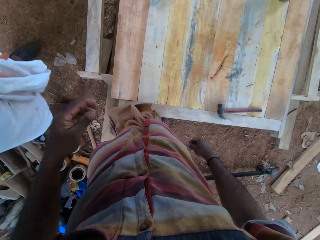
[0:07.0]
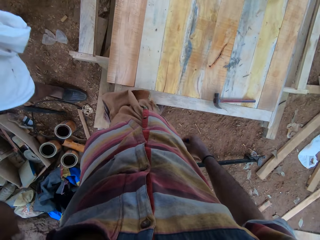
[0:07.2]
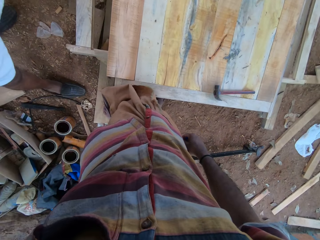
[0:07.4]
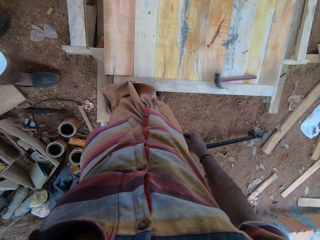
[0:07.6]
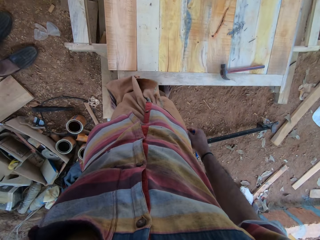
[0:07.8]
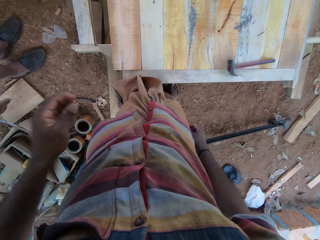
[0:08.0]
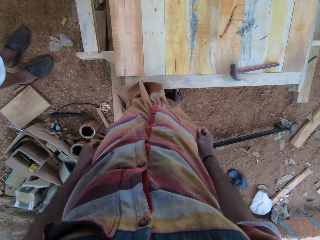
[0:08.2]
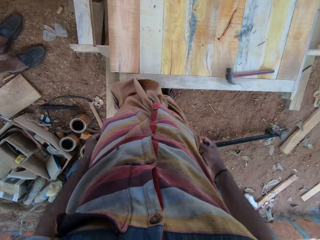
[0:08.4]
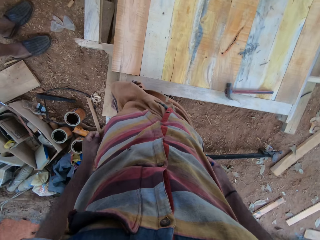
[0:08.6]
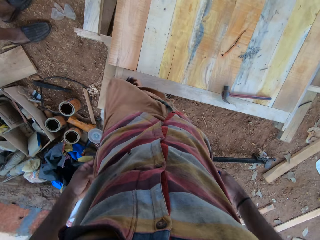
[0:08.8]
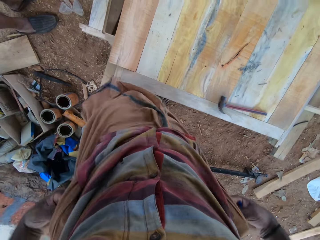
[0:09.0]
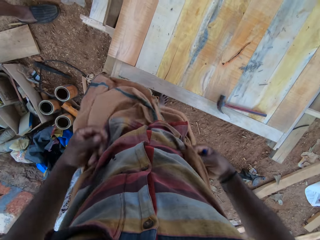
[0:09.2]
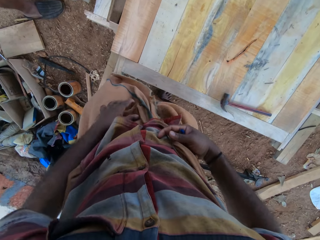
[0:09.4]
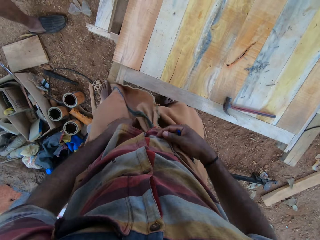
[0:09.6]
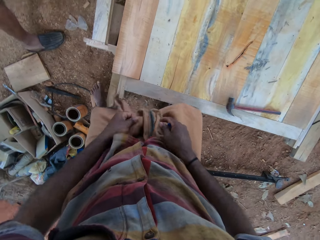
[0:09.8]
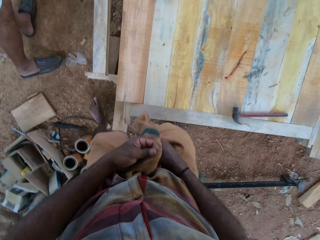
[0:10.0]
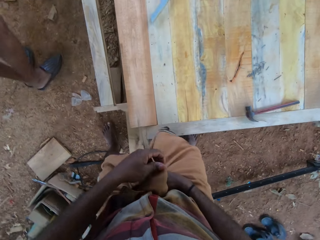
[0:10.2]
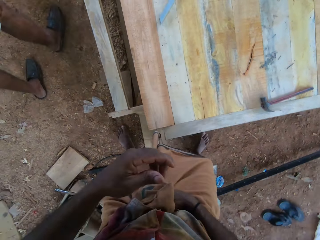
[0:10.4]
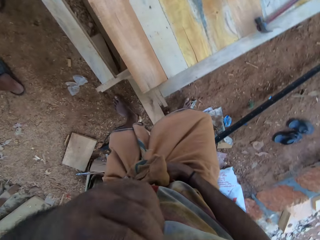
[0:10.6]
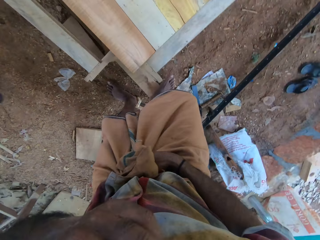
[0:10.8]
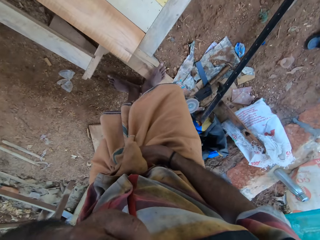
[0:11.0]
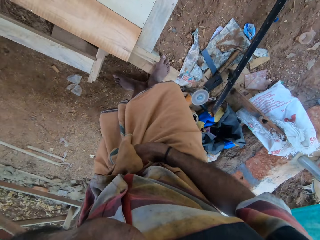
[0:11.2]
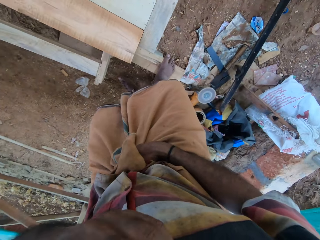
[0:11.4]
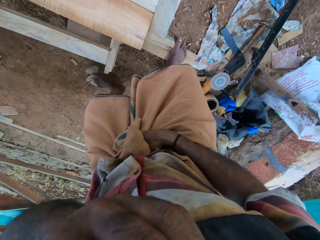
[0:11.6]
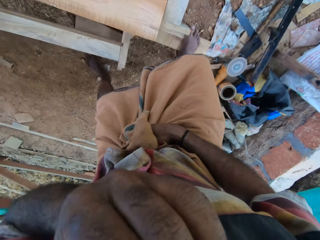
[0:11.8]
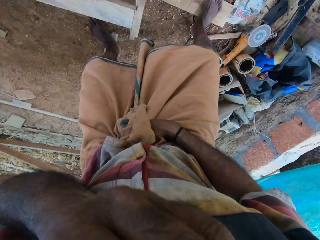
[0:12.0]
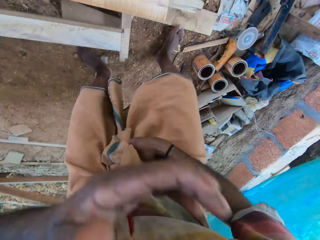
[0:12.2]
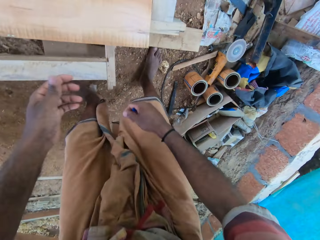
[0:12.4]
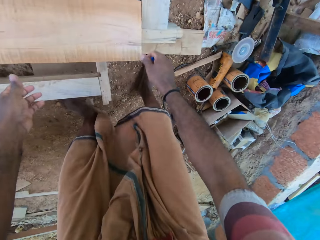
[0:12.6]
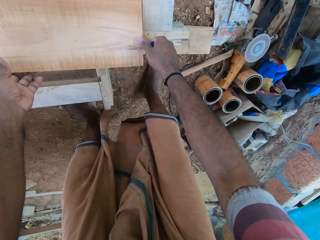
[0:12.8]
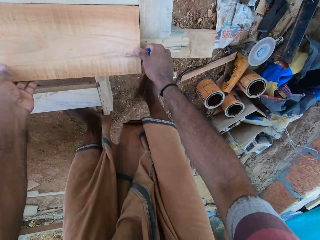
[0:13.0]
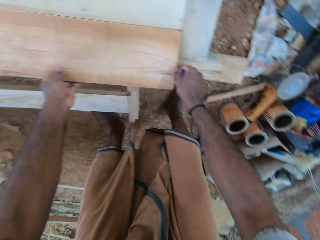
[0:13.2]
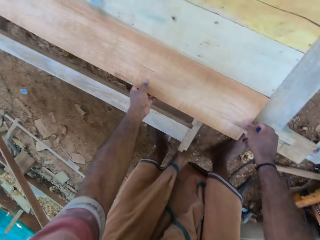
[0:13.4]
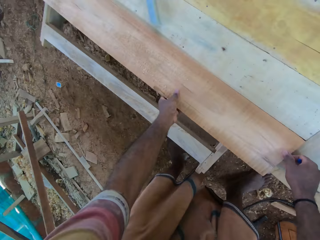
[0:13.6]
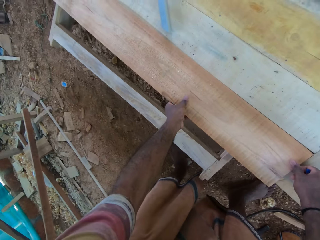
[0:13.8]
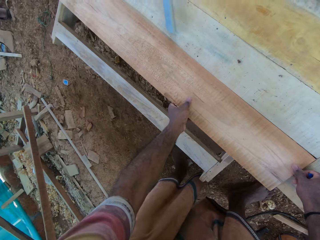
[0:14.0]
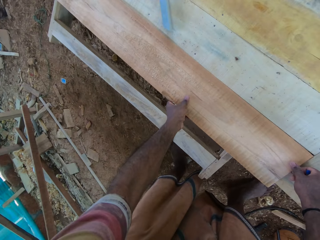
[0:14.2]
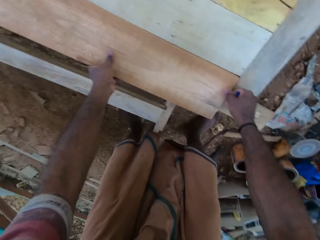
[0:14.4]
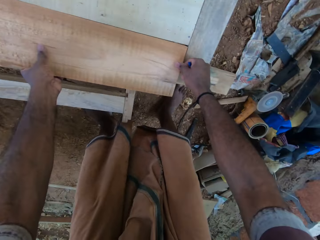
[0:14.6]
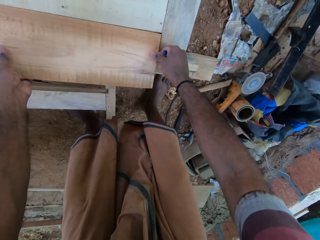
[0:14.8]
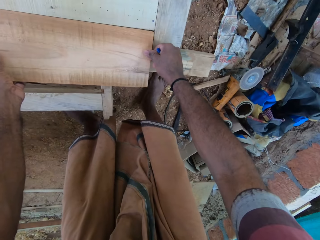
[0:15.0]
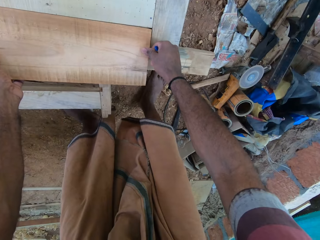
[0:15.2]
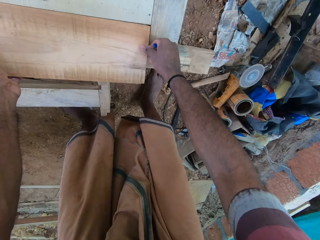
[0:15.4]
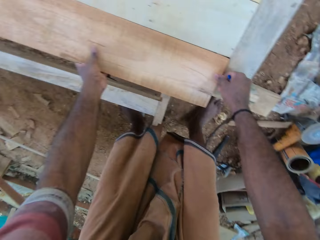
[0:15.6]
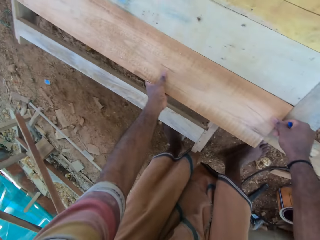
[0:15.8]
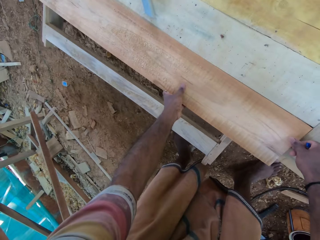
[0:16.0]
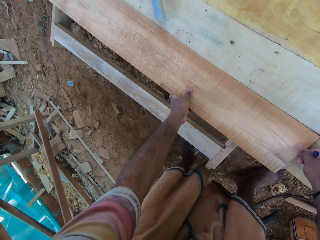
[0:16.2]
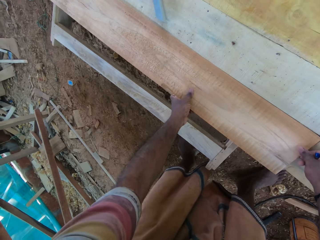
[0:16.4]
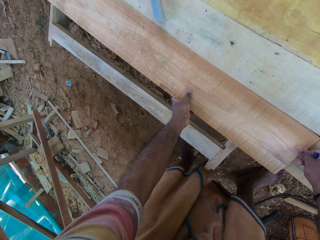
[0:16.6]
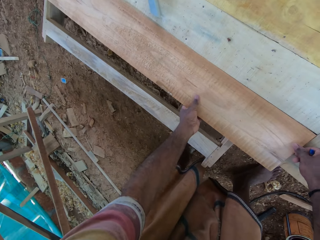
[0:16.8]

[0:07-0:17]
A man walks around. The camera wearer does something with his hand. He fixes a camera. He adjusts his cloth. The man walks around the area. The camera wearer fixes the camera. He does something with his hand. He holds a wood, adjusts the wood with his hands and stares at the wood.

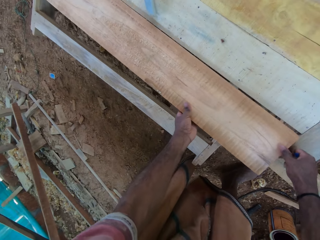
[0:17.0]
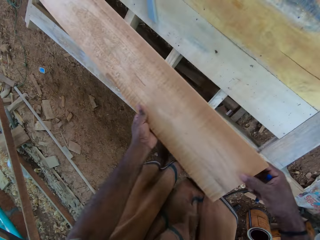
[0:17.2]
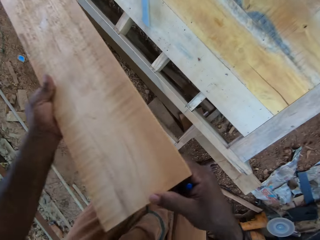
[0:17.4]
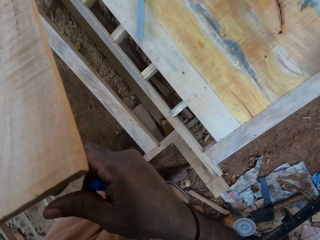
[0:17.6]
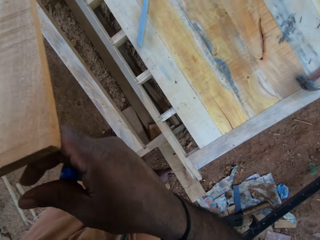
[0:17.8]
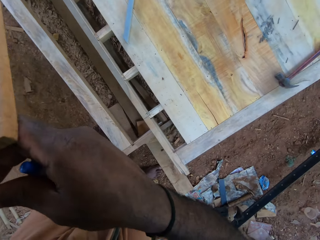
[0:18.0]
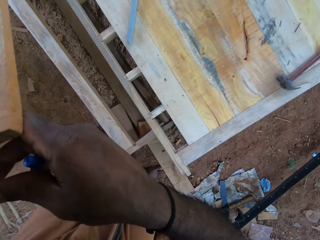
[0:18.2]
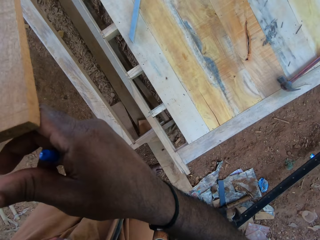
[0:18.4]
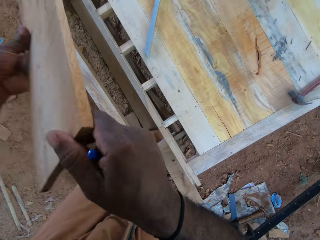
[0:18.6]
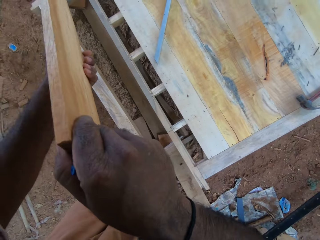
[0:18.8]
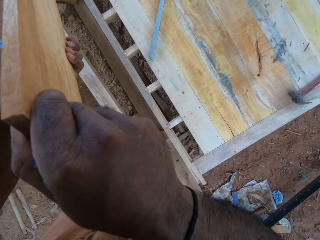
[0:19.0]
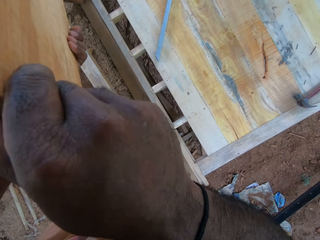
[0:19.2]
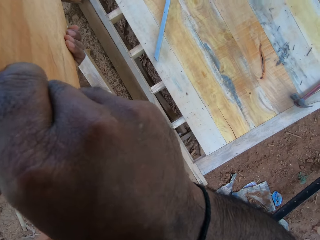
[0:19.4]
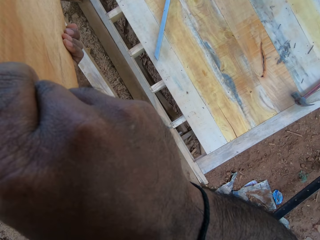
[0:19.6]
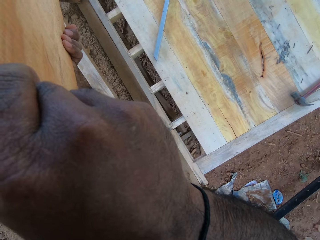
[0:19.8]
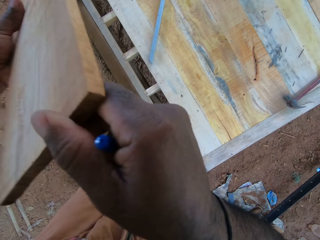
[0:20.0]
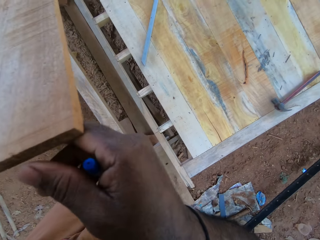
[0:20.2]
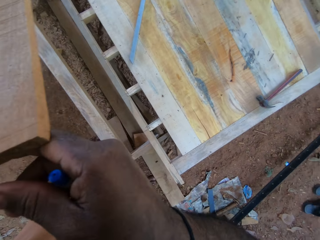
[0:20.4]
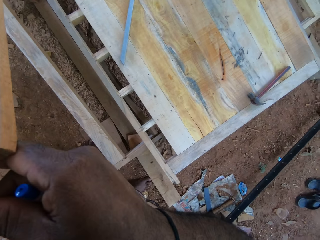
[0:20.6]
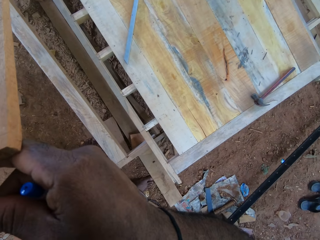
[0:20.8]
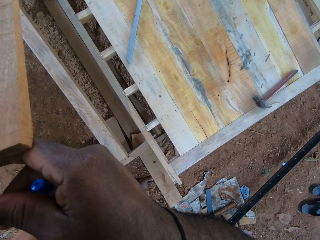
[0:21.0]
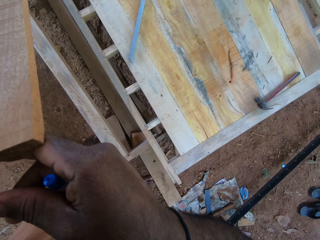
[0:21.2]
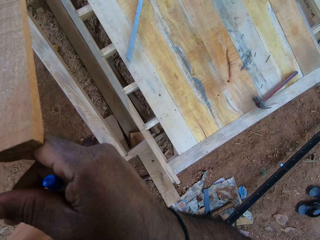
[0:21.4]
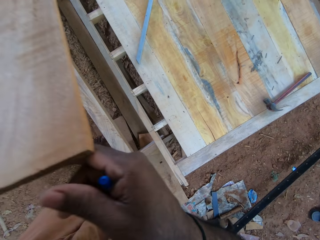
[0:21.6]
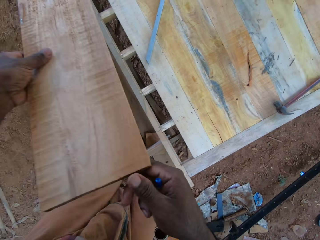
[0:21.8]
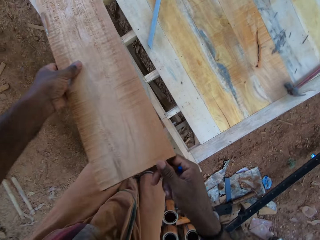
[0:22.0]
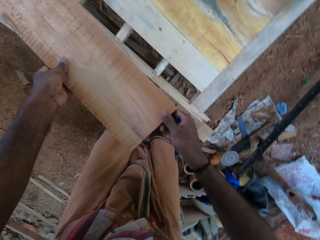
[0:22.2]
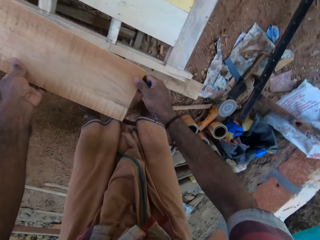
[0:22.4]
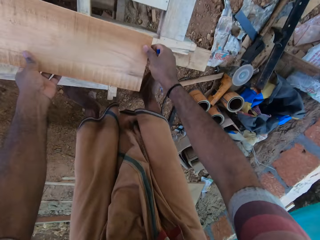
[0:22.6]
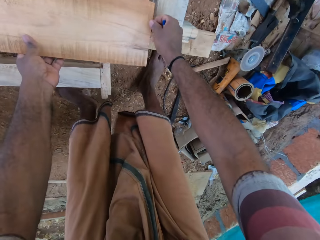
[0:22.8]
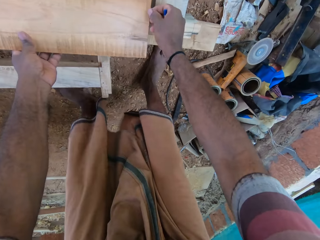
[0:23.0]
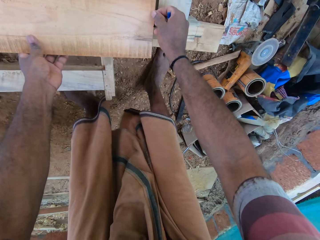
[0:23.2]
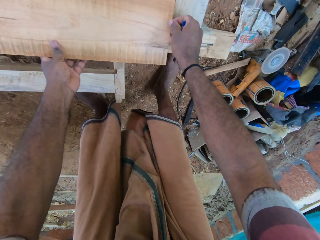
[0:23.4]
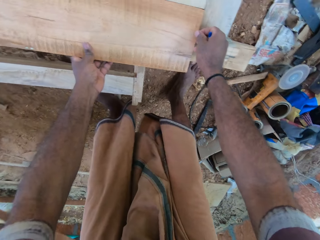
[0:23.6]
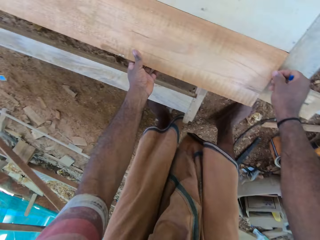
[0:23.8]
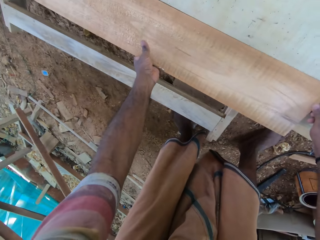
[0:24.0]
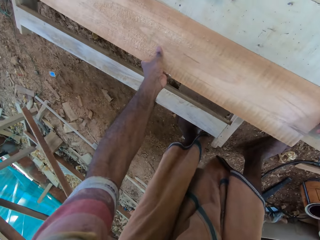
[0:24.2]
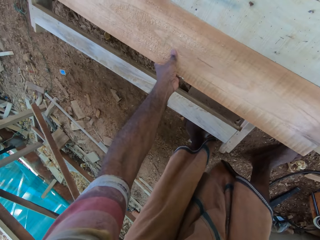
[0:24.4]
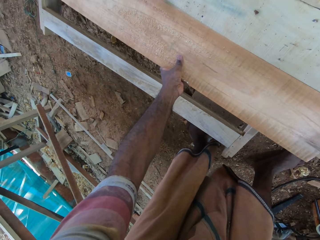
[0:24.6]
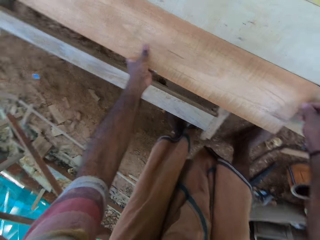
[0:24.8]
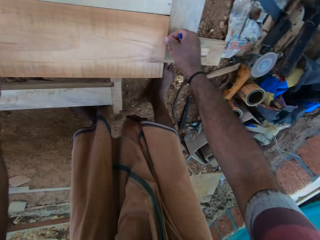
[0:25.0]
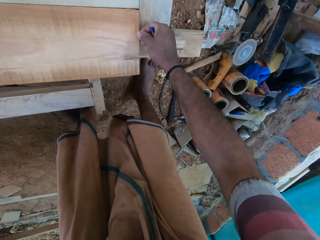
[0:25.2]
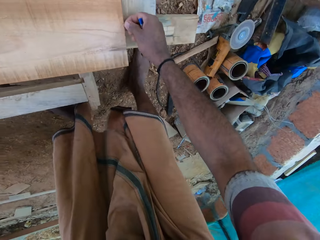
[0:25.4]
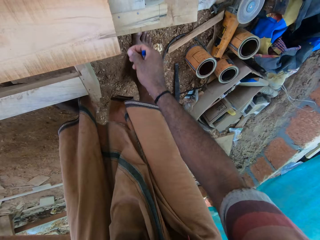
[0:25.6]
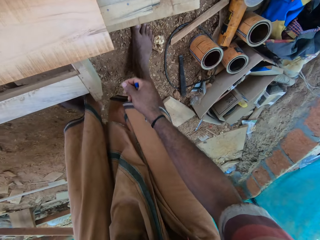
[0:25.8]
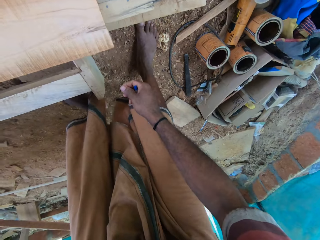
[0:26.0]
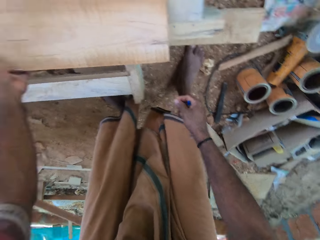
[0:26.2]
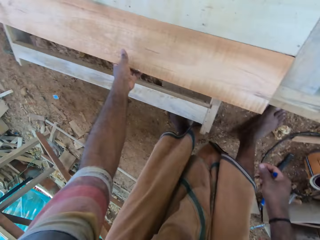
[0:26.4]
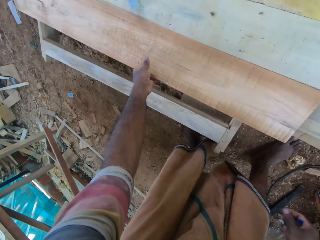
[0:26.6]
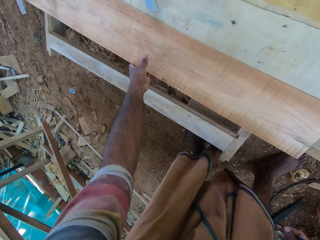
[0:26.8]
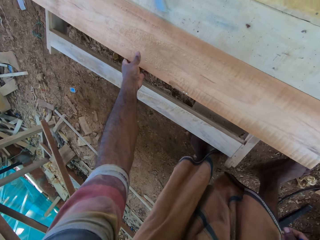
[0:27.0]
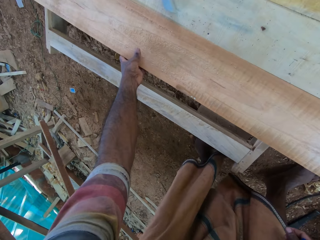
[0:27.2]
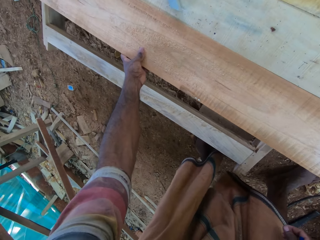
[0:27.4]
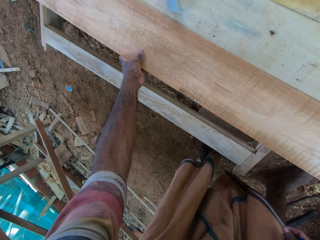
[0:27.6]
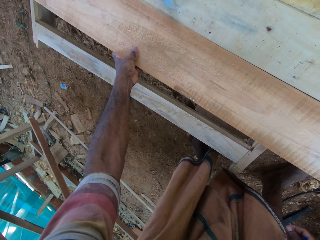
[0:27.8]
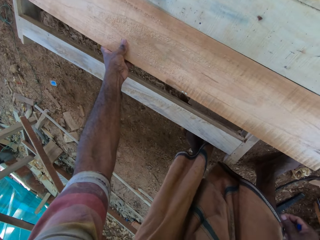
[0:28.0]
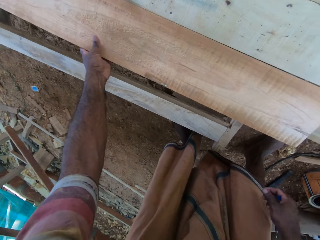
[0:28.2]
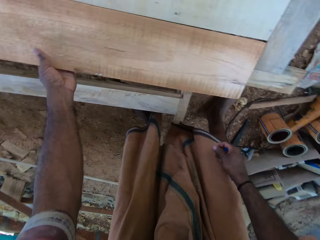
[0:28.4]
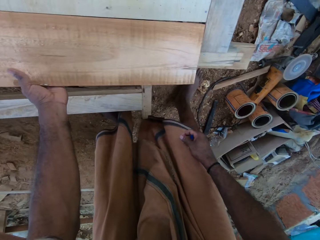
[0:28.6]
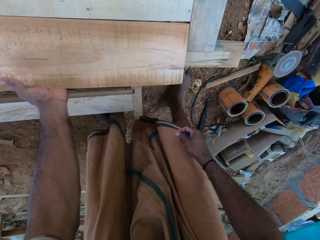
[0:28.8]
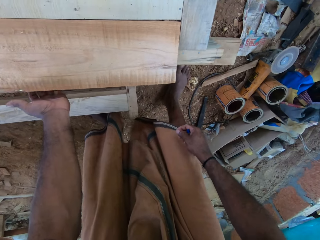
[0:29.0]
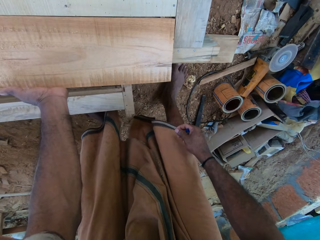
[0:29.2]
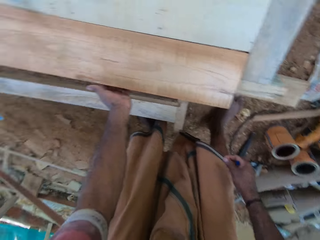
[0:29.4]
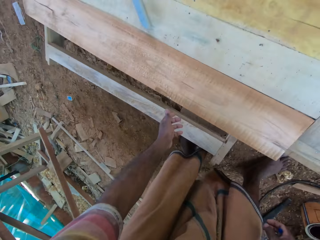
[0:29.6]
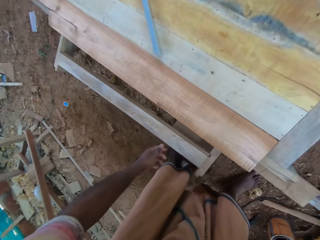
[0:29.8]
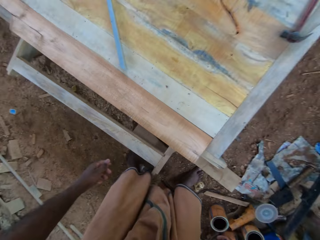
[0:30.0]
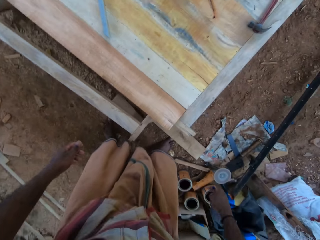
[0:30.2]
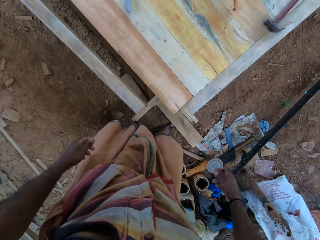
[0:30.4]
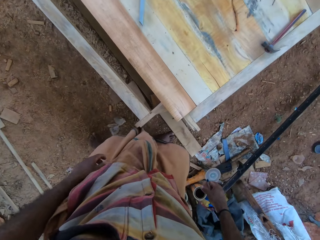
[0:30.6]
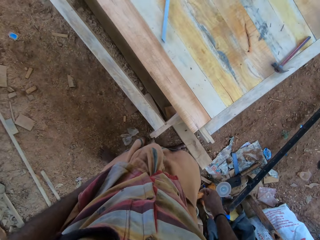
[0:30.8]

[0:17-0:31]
The camera wearer lifts the wood with his hands. He stares at the wood, turns the wood and stares at the wood. He tilts the wood with his hands. He turns the wood and stares at the wood. He places the wood on a wood structure. He stares at the wood, adjusts the wood with his hands, moves a hand on the wood and hits the wood with a hand.
